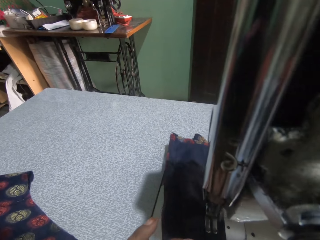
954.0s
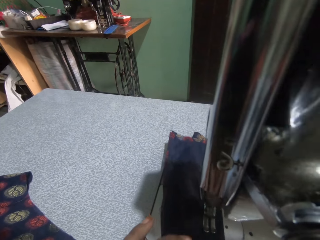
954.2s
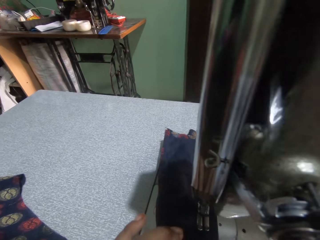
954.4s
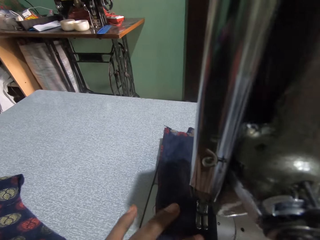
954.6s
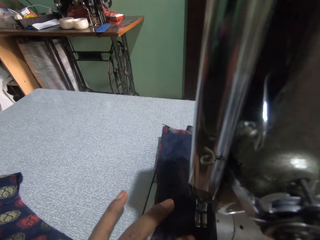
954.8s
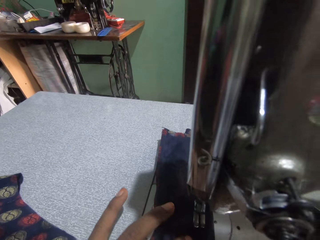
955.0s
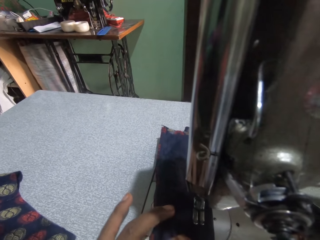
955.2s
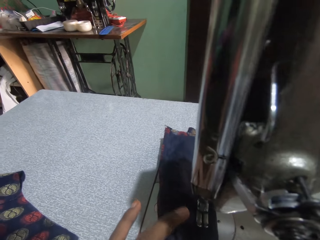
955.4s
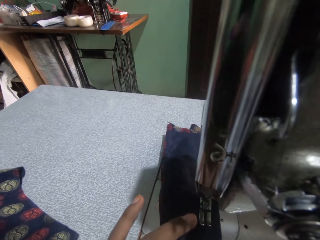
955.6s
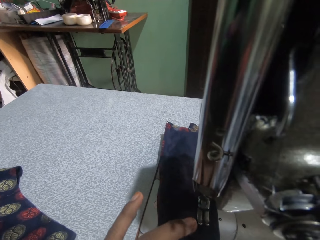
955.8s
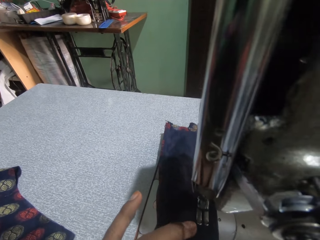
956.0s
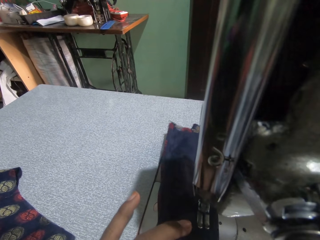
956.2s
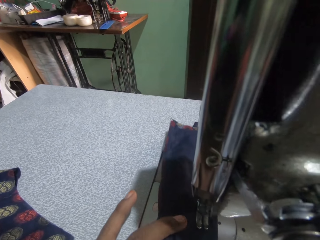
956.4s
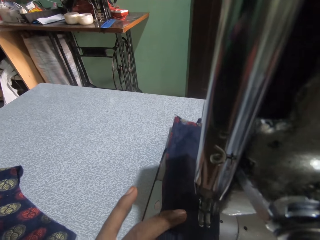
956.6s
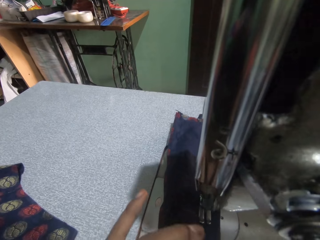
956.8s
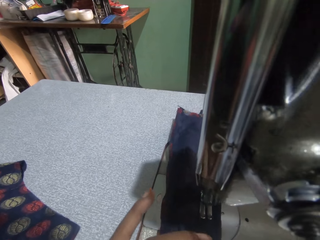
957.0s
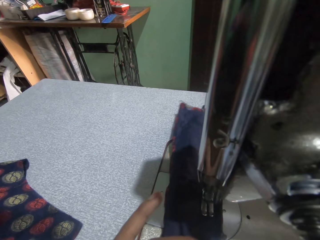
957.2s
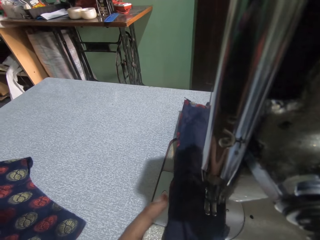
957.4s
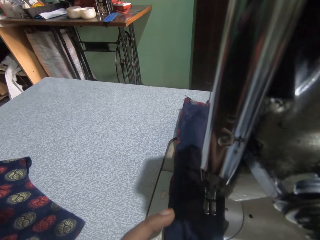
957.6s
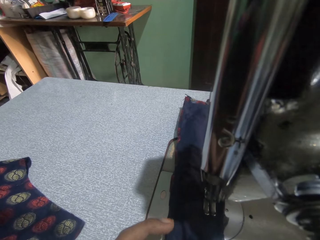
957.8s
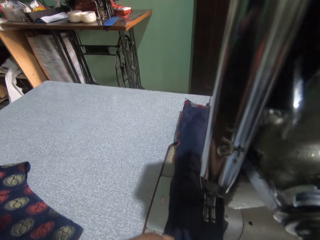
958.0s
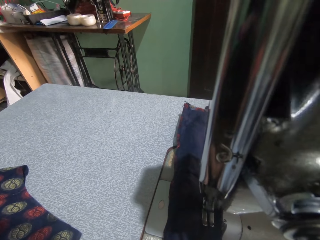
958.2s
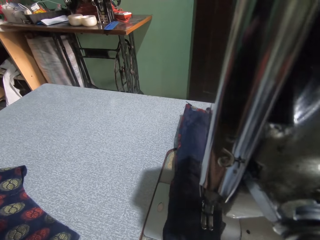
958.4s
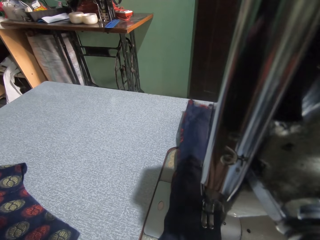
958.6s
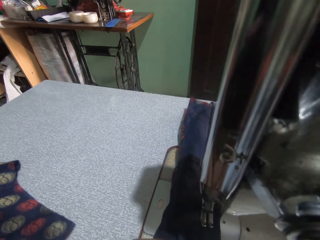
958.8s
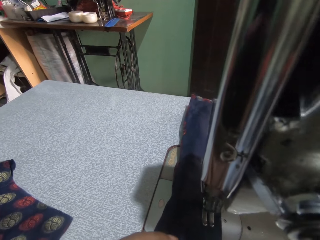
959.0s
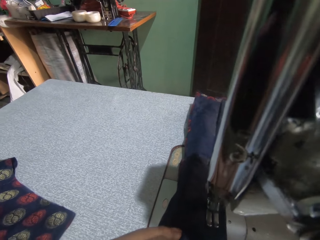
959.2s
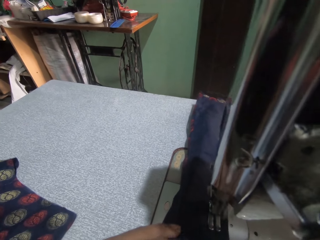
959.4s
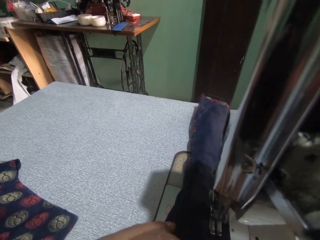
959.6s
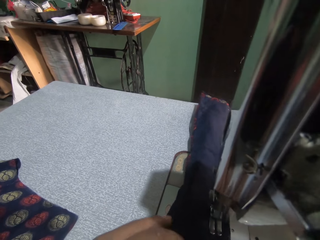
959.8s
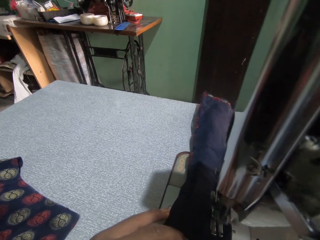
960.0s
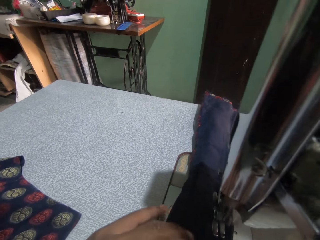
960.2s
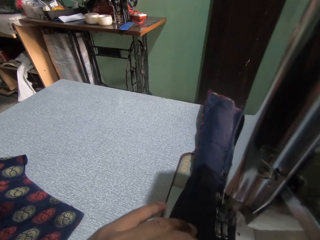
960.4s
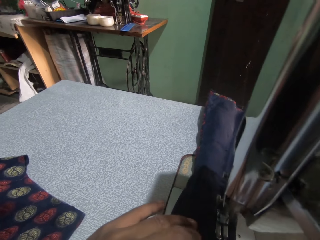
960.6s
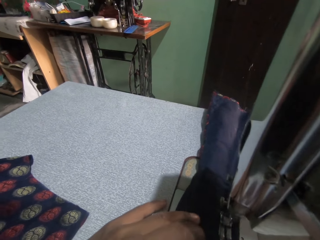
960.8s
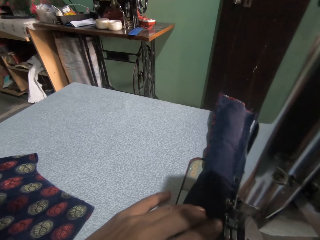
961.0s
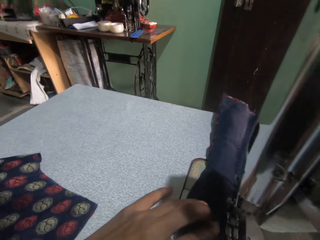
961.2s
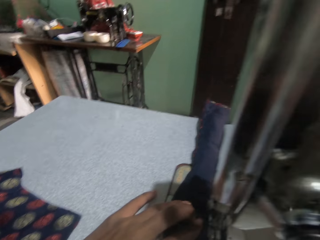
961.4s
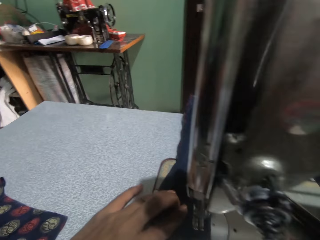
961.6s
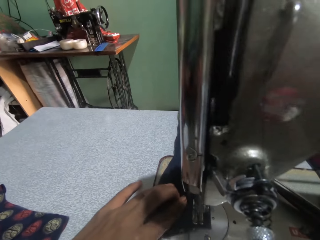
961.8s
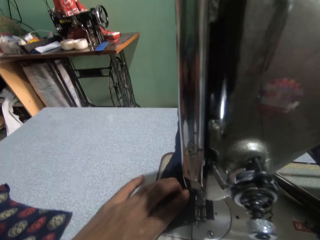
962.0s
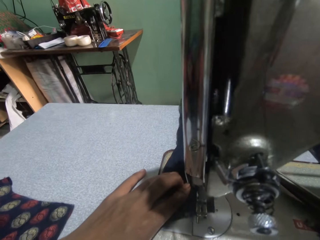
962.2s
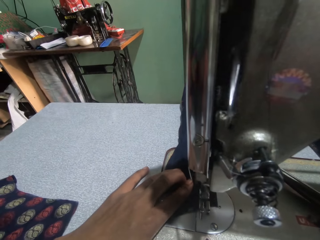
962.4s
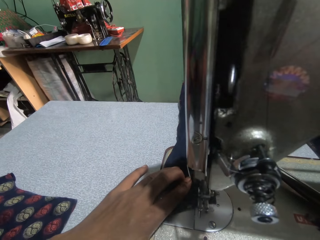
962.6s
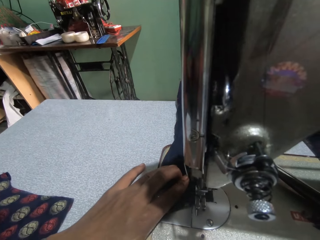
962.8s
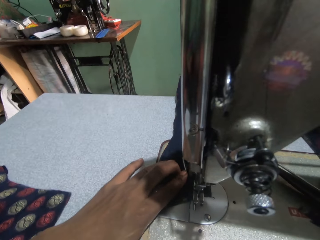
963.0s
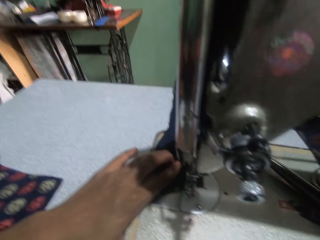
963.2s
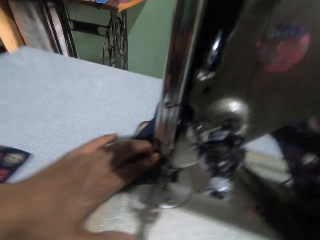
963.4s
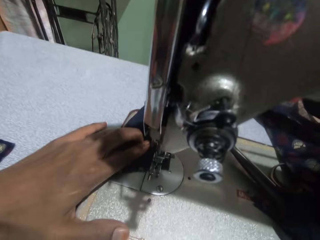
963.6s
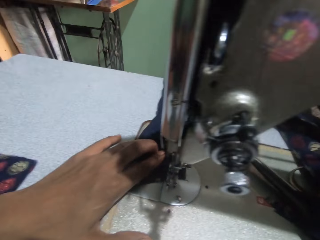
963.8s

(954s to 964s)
The camera wearer looks around. They sew a cloth on a sewing machine.

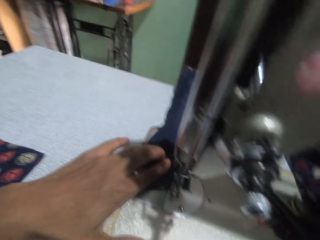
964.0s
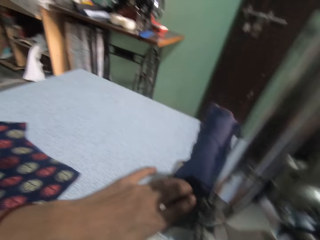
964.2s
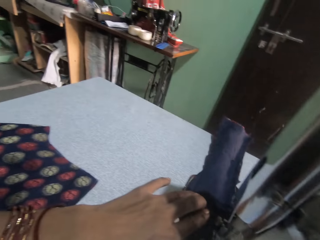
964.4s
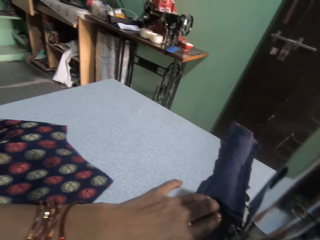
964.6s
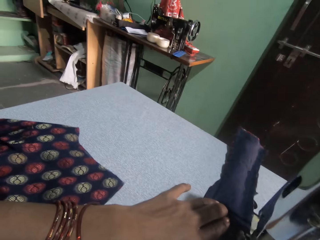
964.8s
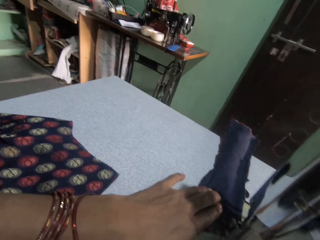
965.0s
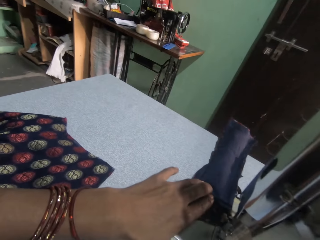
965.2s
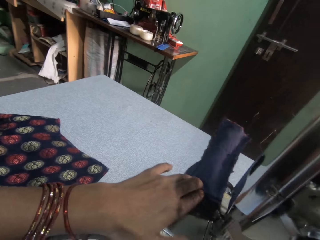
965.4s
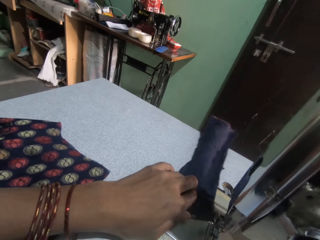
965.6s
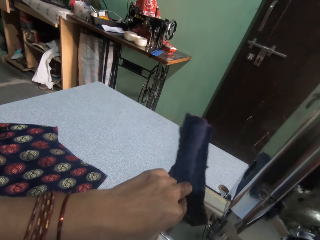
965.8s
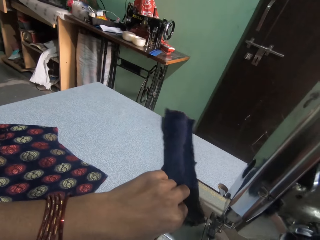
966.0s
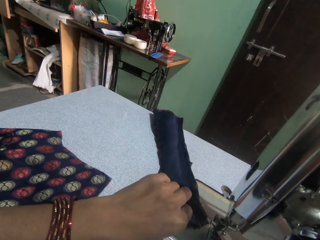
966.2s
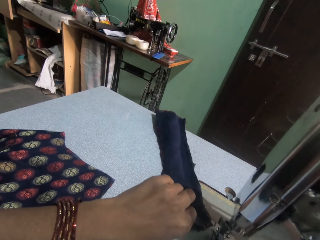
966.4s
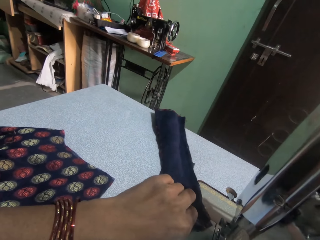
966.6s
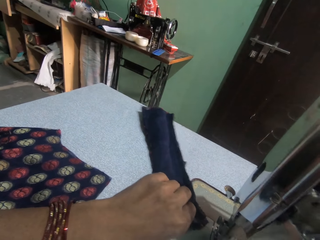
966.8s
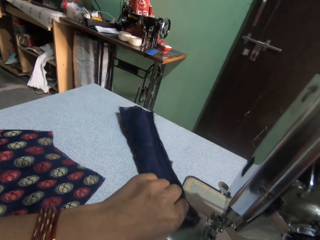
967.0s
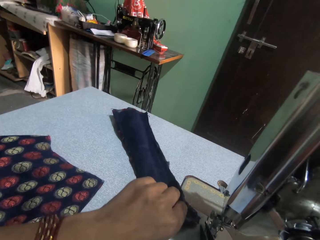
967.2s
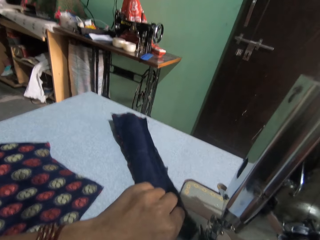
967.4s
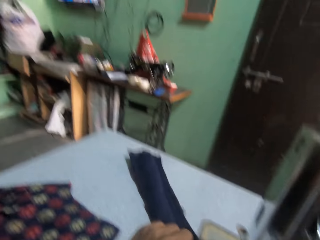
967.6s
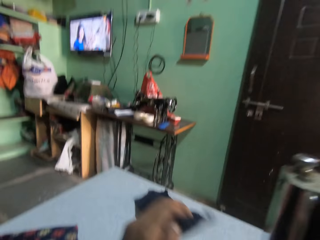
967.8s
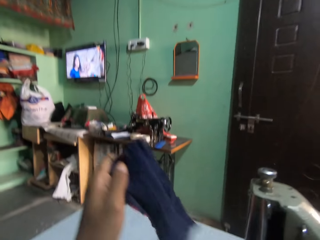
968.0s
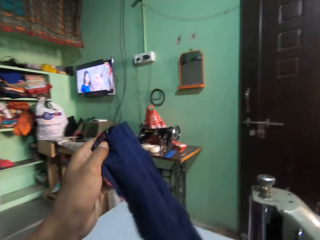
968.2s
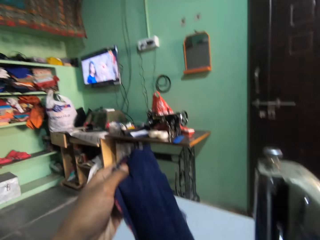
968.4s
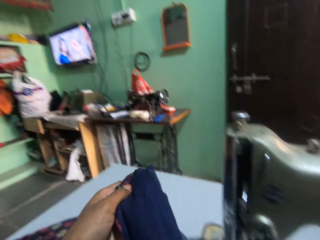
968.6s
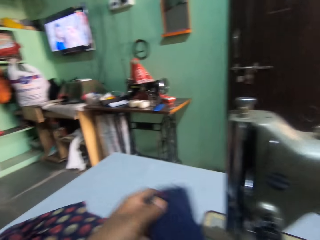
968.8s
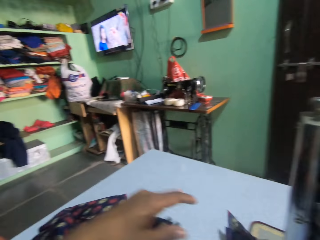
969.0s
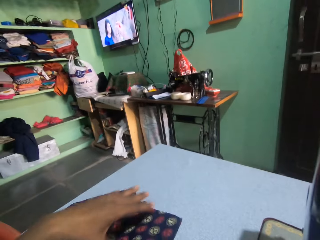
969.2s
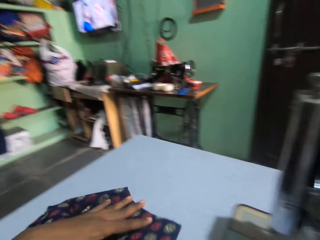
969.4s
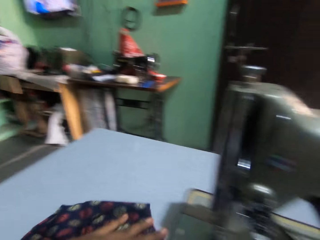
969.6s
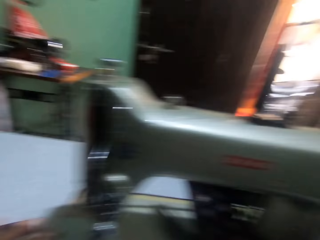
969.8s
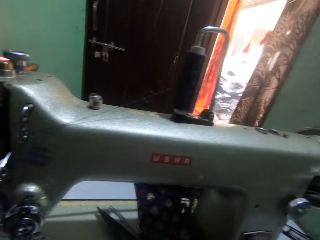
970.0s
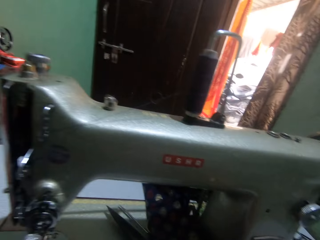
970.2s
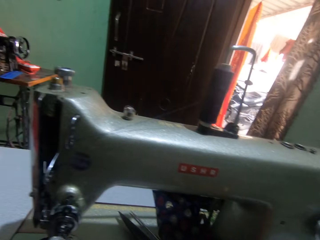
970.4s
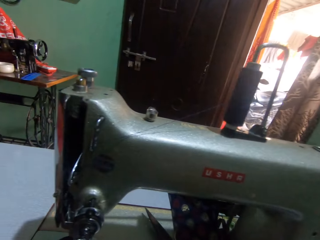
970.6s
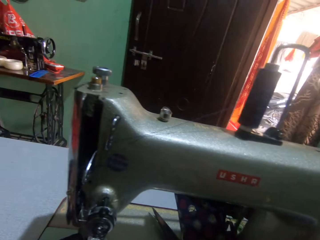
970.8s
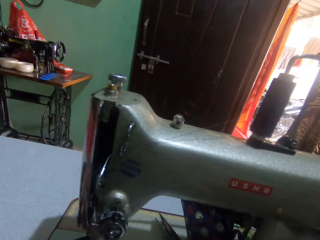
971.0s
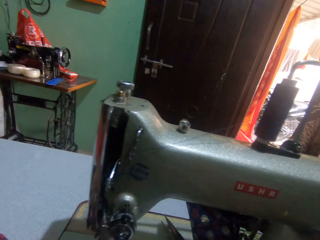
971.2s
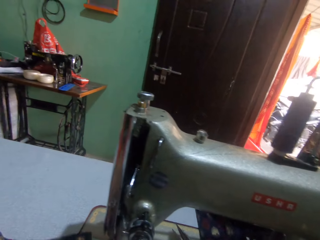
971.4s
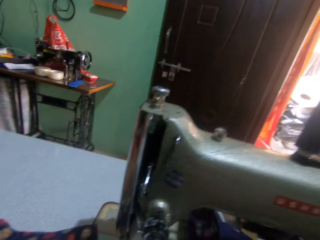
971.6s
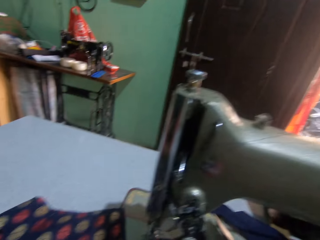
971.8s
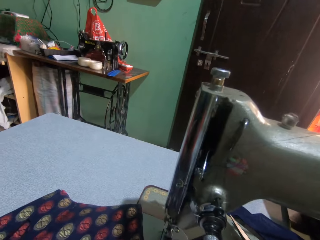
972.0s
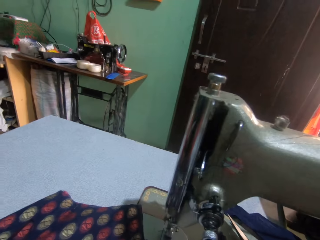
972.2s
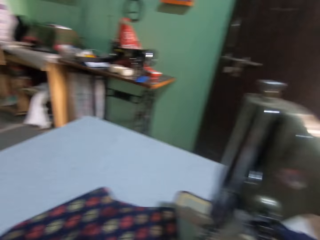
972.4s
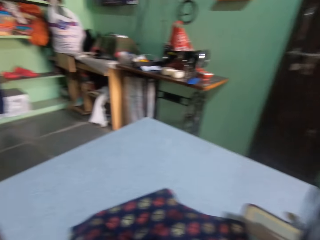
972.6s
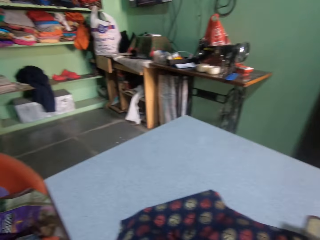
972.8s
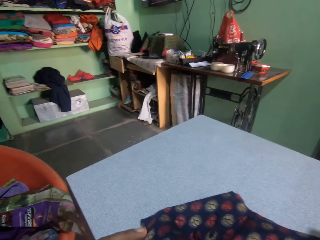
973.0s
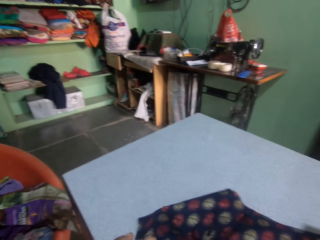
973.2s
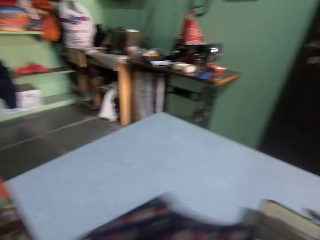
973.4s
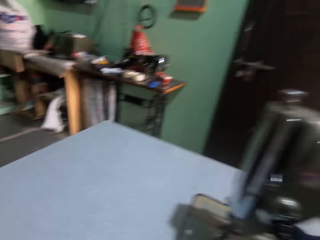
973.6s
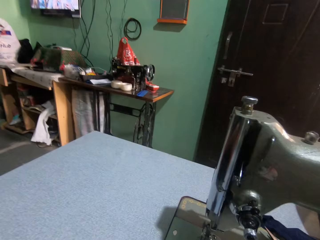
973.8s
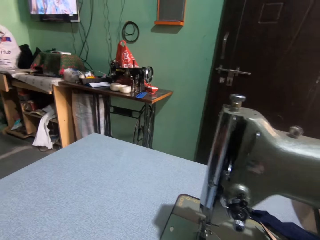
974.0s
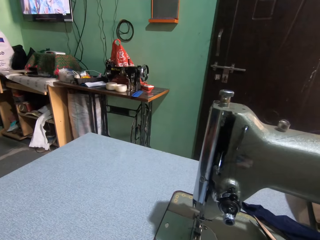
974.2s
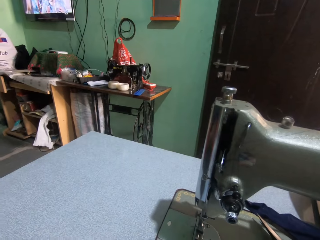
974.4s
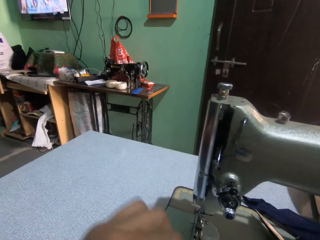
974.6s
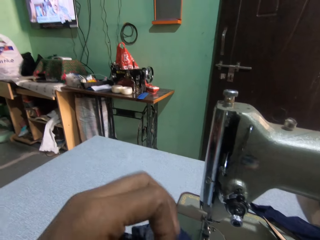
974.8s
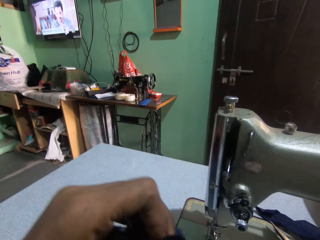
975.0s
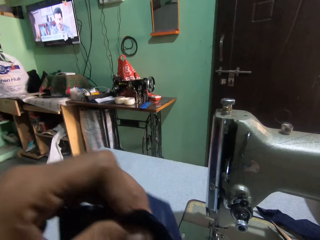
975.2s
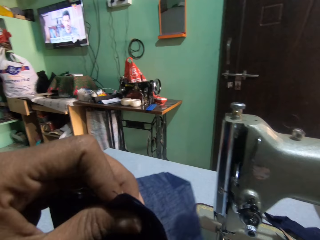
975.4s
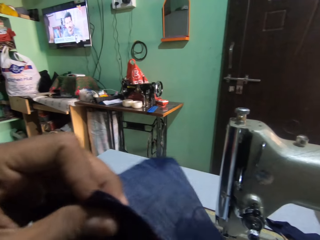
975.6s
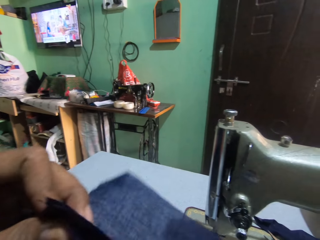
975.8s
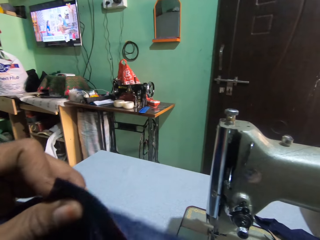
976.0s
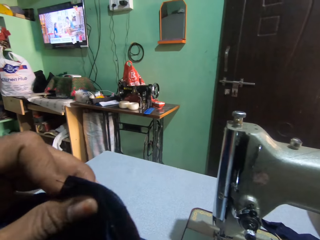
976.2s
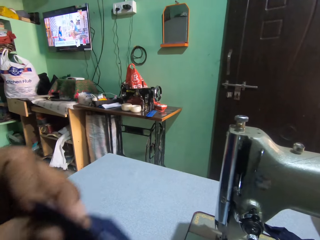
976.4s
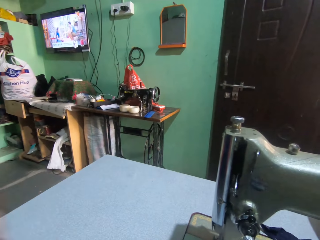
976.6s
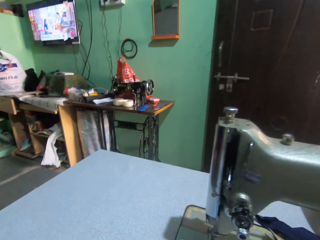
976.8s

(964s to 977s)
The camera wearer looks around. They sew a cloth on a sewing machine. They move the cloth on the sewing machine. They cut the cloth with scissors. They pick up the cloth on the sewing machine. They put the material on the table. They move the cloth on the sewing machine. They look around. They take the material on the table. They move the cloth on the sewing machine. They look around. They hold the cloth. They fold the material.
